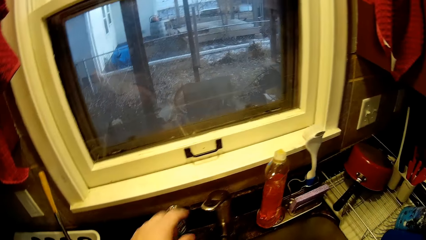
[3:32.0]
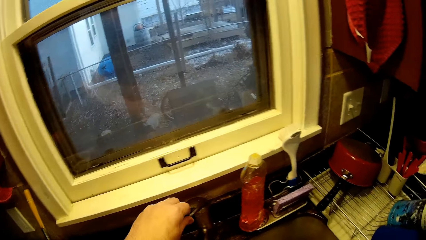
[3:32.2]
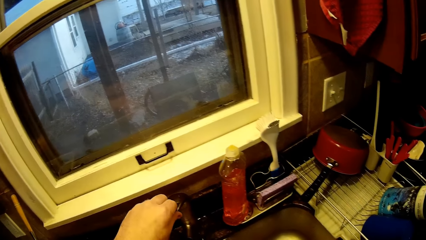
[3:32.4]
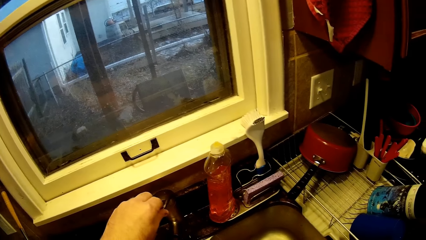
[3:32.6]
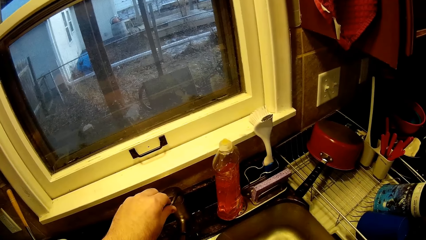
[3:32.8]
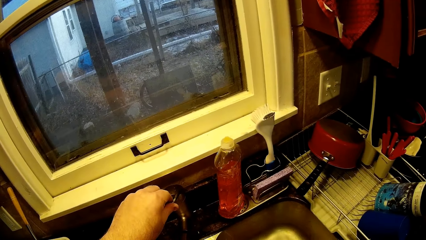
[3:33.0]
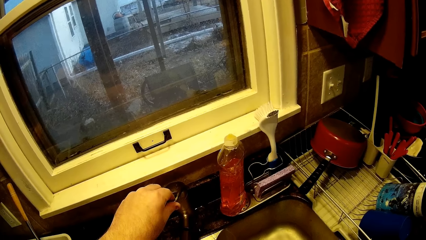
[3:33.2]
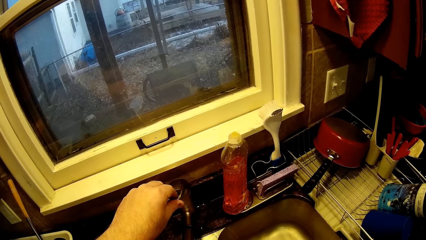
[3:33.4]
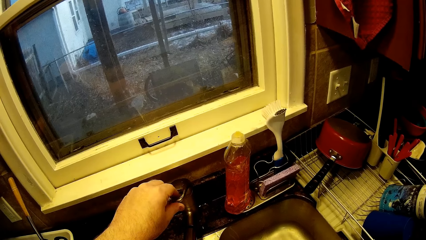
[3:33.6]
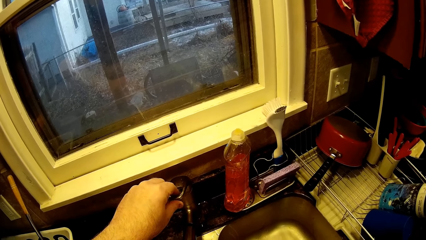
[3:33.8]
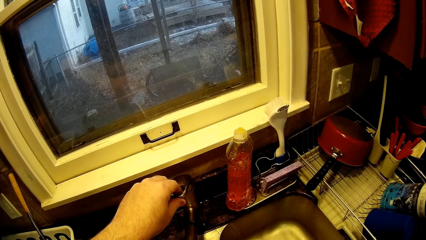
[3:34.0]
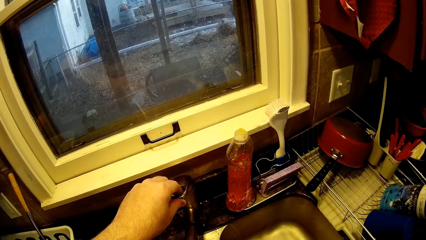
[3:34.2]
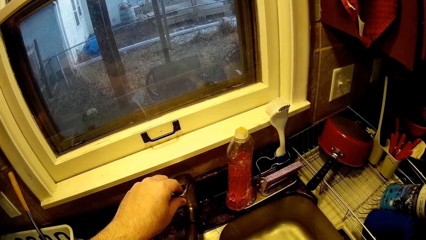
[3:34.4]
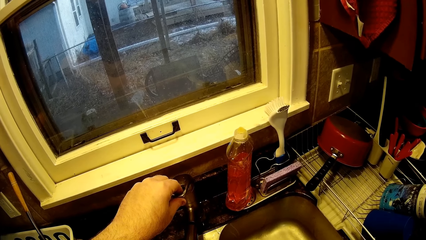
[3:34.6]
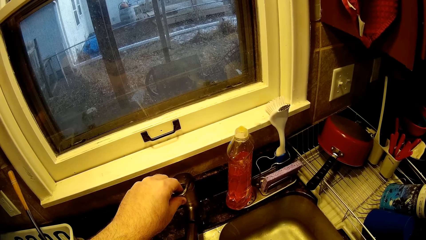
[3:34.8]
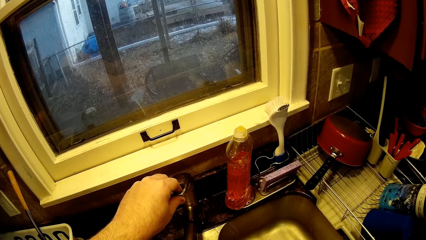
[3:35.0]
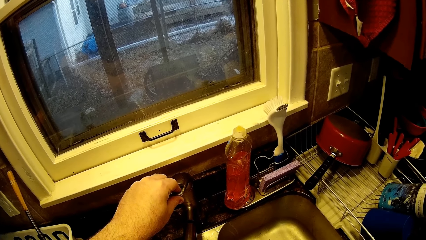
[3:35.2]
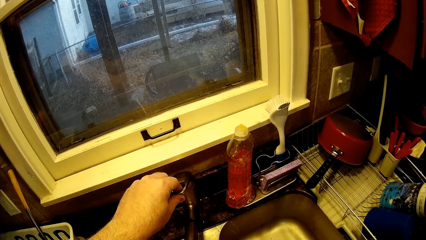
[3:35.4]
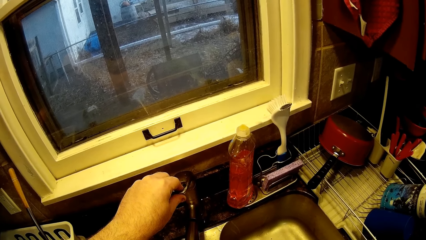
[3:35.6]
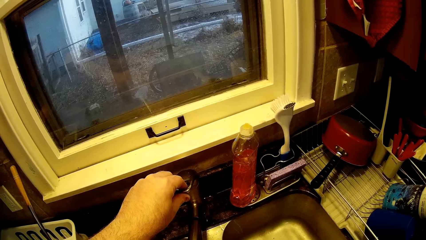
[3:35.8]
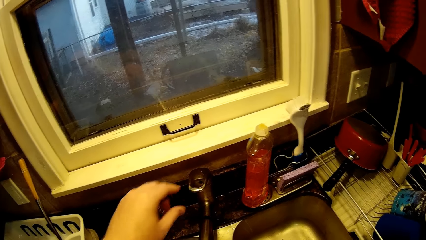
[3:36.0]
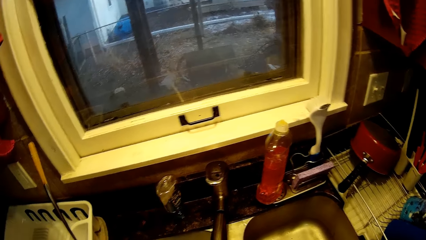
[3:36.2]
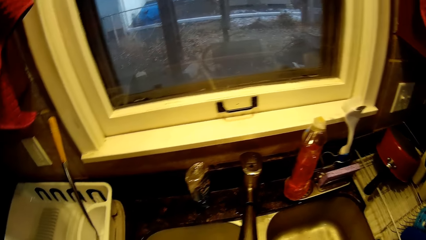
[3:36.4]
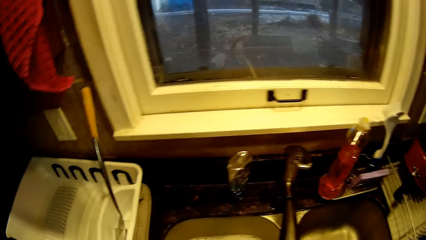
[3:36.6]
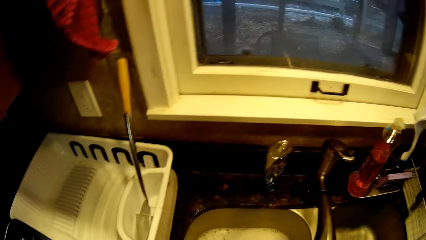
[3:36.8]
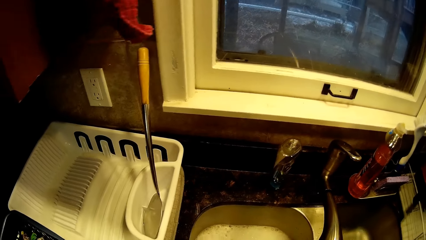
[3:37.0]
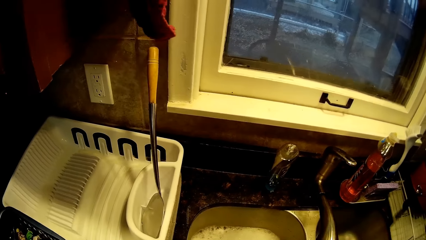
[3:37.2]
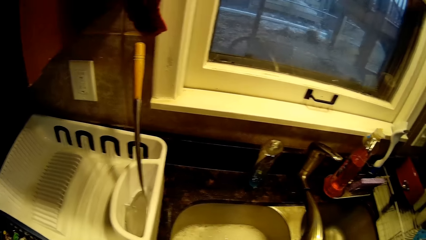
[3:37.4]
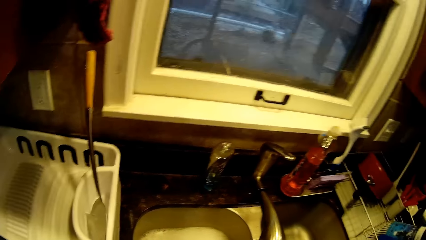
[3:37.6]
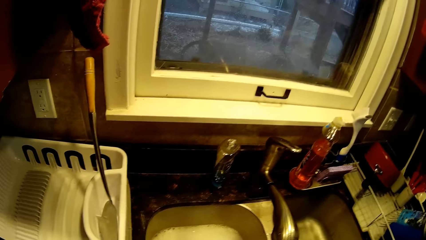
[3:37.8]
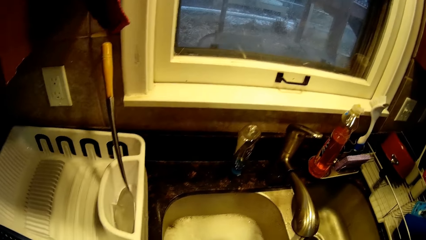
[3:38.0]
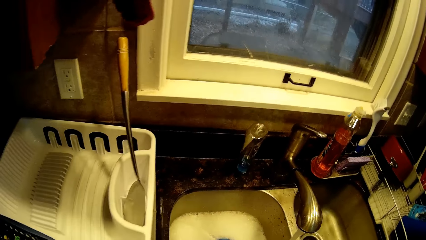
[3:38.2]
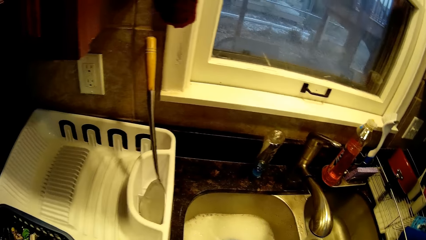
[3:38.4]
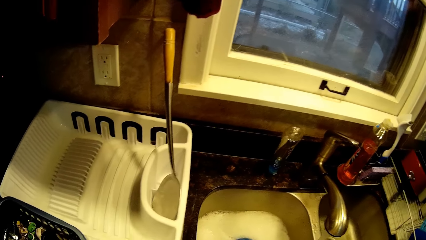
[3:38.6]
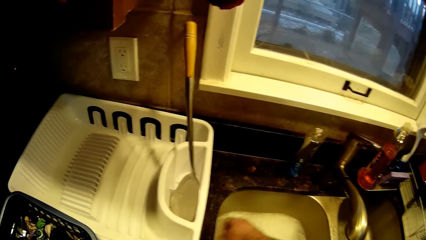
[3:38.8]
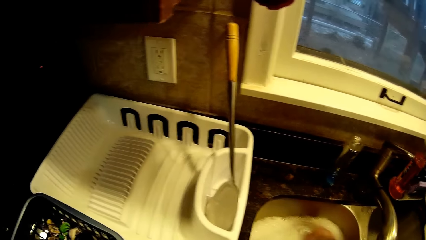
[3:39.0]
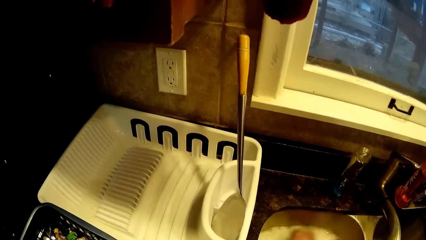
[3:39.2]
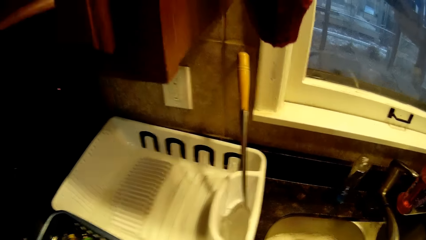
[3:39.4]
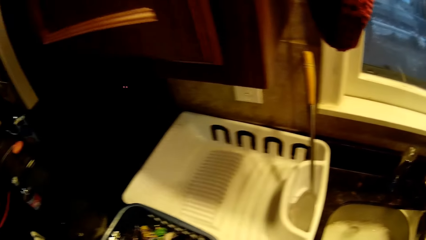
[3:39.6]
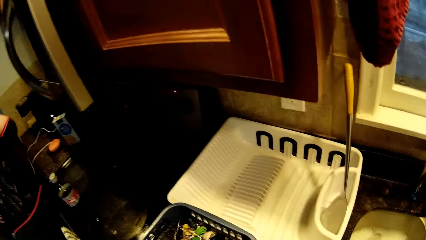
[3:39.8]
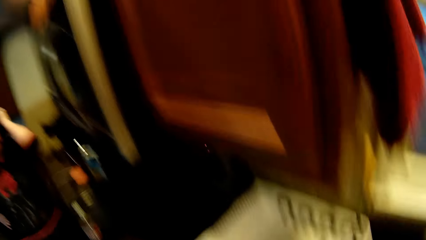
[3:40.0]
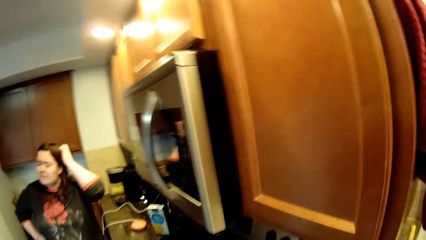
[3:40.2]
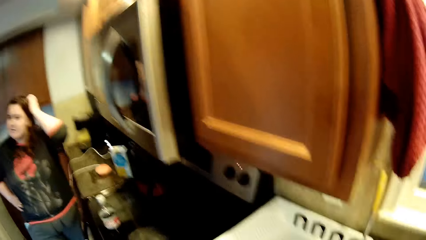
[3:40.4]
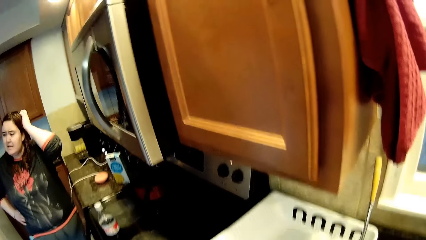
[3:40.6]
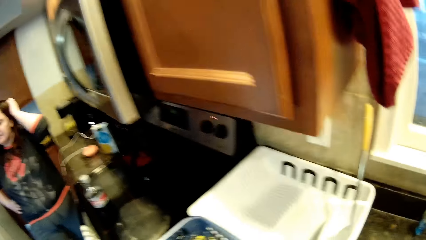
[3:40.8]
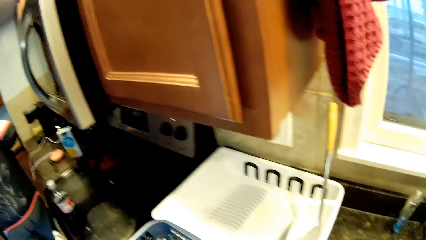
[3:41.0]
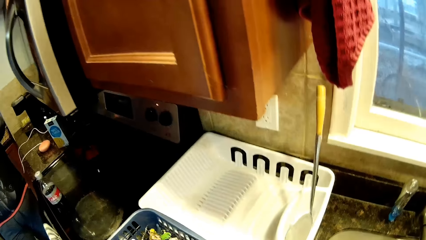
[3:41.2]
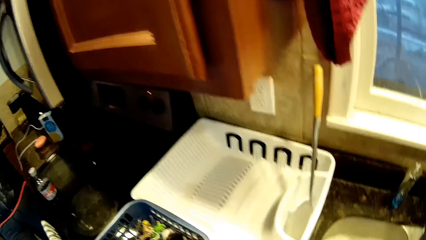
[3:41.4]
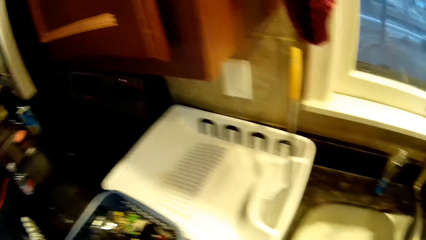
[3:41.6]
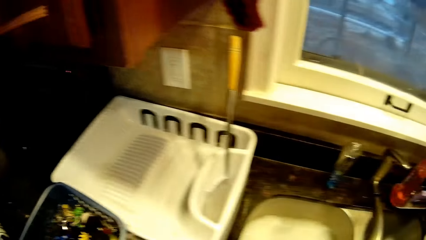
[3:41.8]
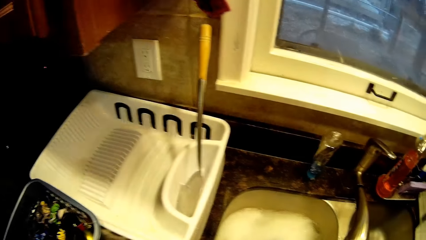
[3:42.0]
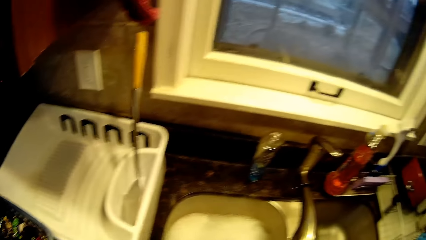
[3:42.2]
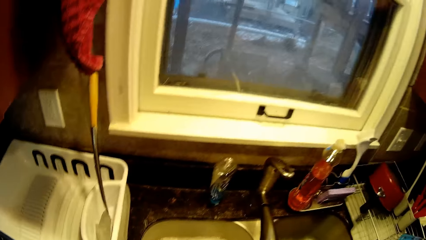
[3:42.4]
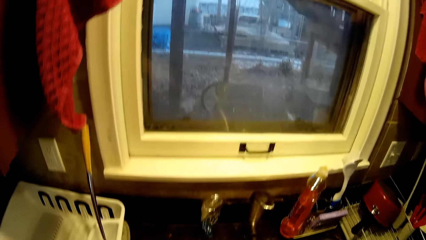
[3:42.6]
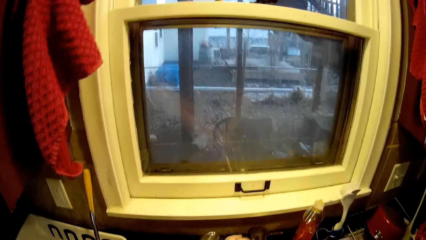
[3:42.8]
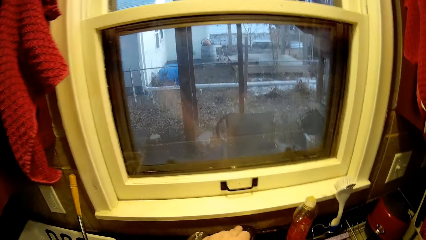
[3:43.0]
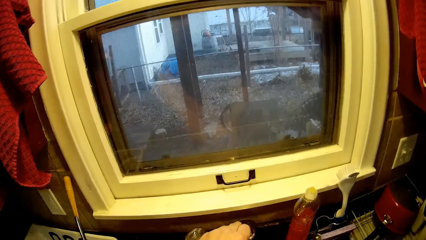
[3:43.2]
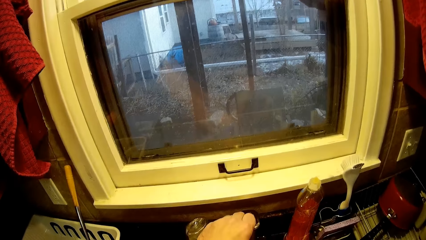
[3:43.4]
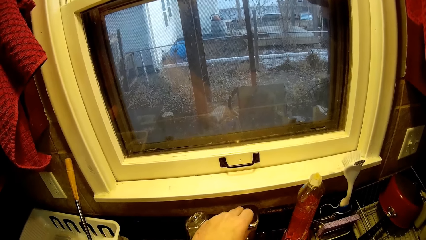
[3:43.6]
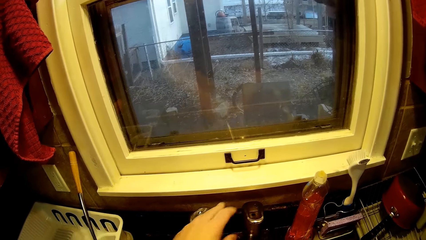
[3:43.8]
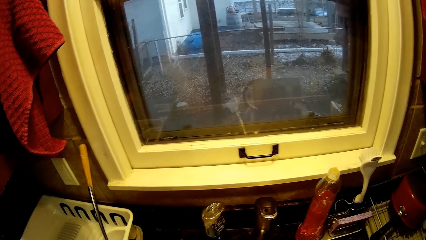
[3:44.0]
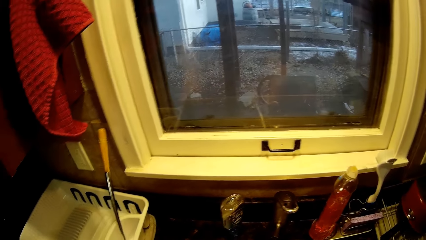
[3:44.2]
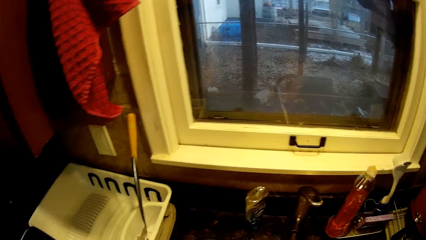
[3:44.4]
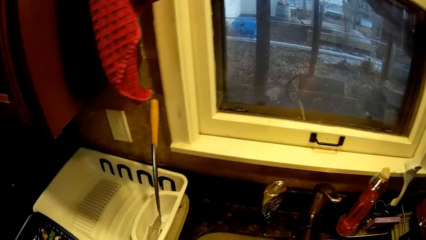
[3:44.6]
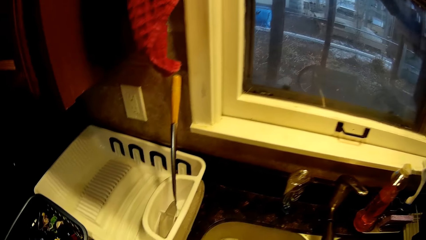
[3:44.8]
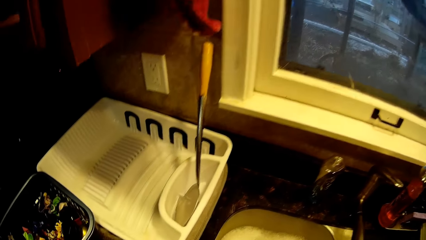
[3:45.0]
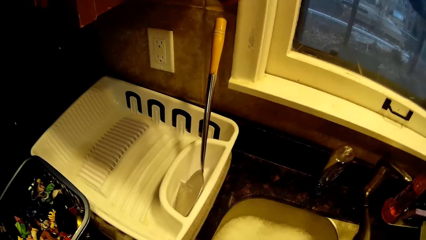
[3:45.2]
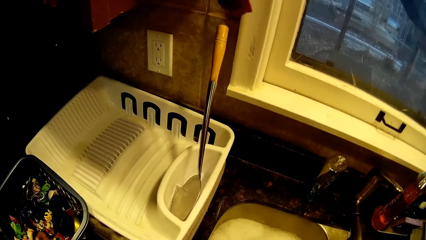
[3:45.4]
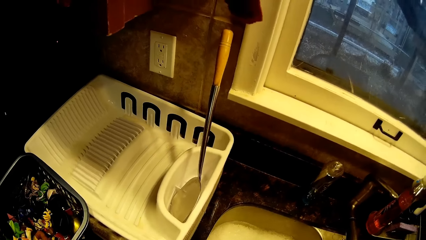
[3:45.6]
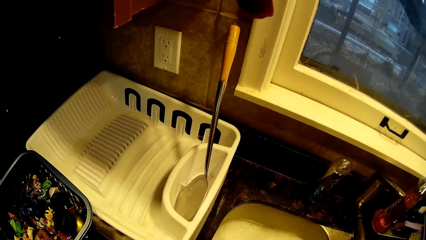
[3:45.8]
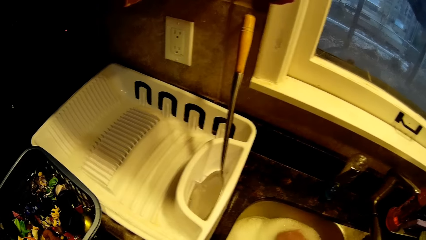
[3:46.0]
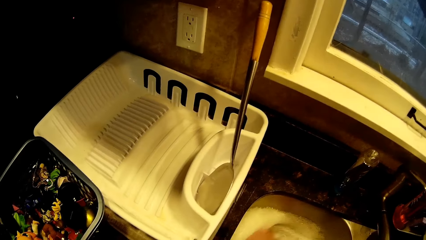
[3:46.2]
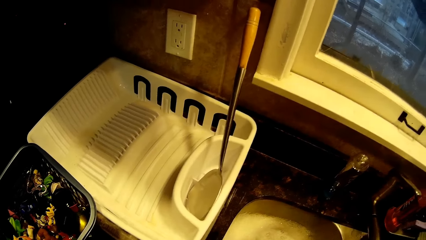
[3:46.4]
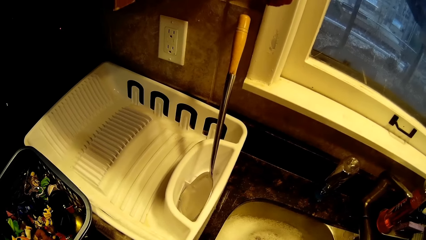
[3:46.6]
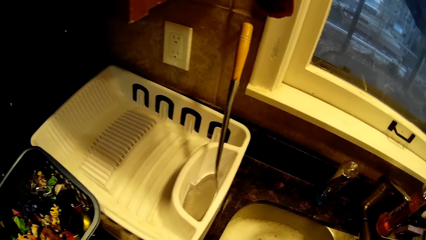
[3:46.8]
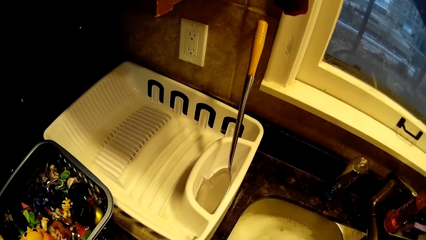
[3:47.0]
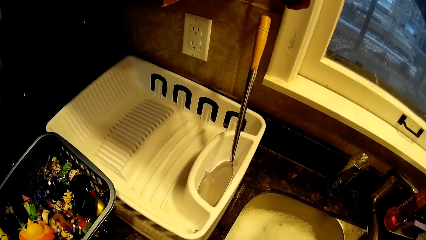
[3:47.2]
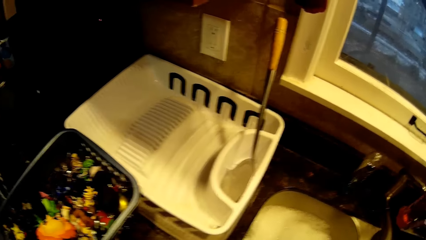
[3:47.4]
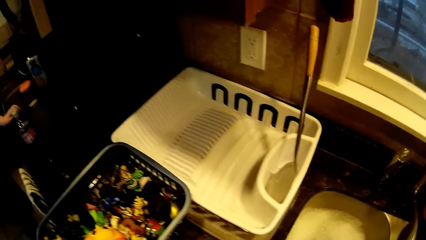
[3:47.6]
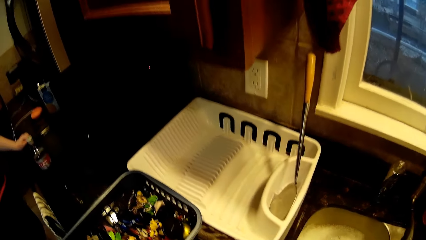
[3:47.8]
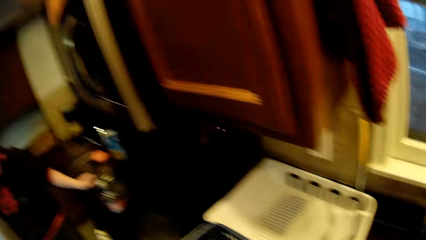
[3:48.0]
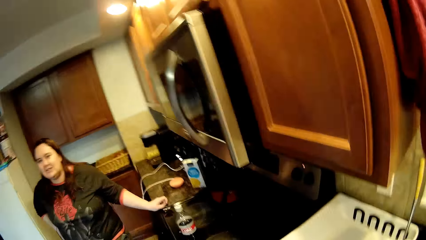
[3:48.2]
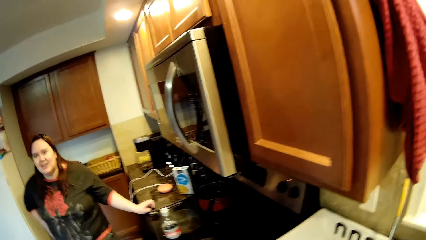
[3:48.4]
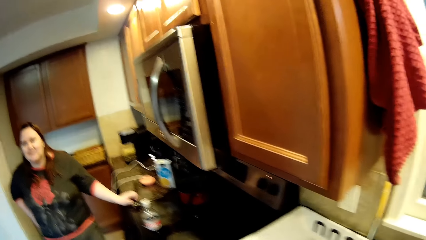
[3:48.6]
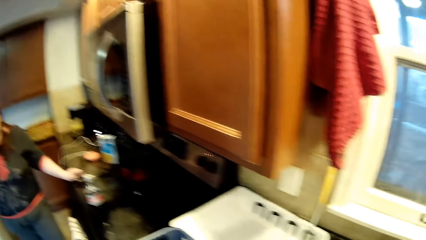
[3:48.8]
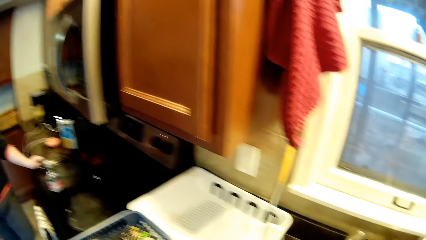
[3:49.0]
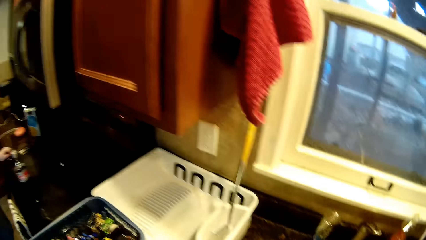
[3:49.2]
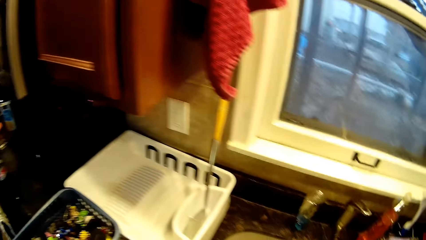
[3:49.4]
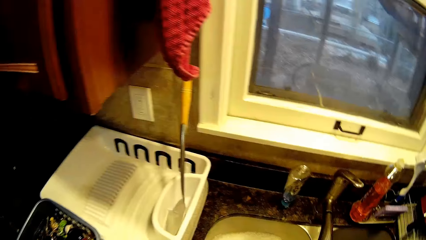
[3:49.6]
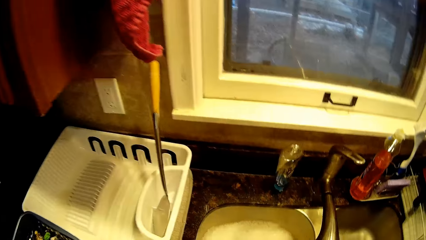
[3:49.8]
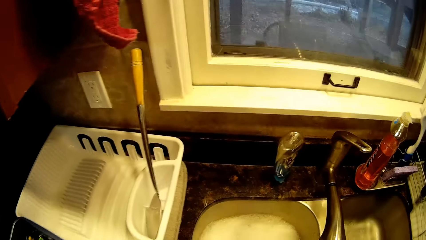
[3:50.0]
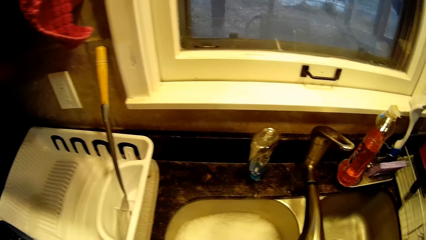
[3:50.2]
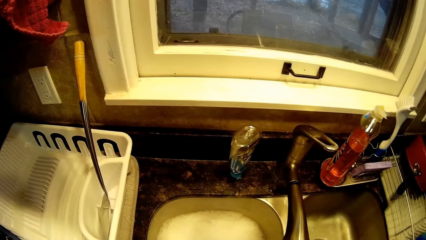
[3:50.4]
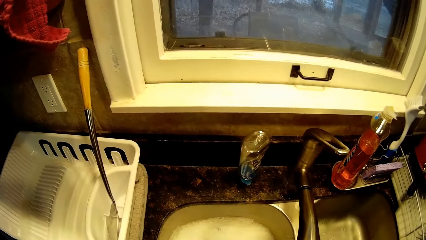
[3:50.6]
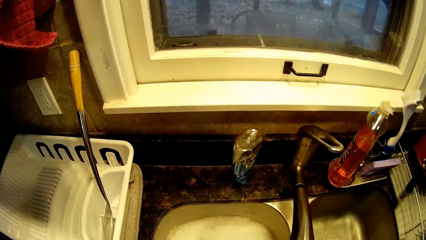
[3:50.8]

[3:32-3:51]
The camera wearer touches a tap. He moves the tap of water. He moves his hand. He moves a toy in the water. A woman converses. The woman touches her hair. The camera wearer moves the tap of water. He touches the tap. He moves his hand in a sink. He stirs the soap water. The woman puts a hand on a kitchen.
